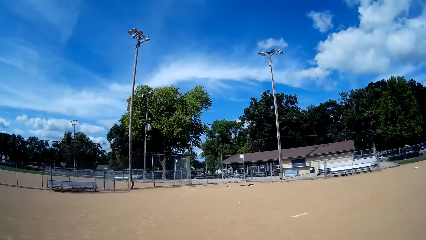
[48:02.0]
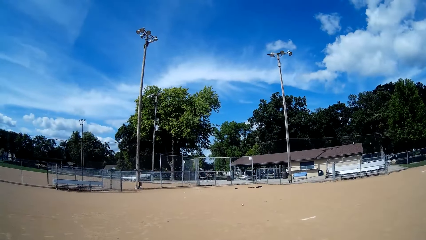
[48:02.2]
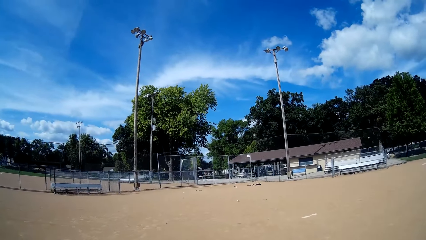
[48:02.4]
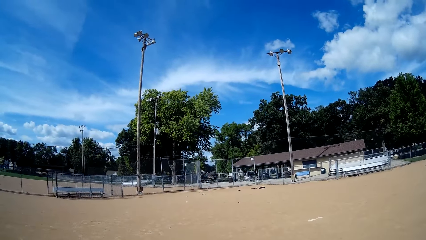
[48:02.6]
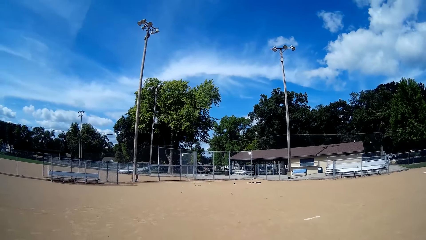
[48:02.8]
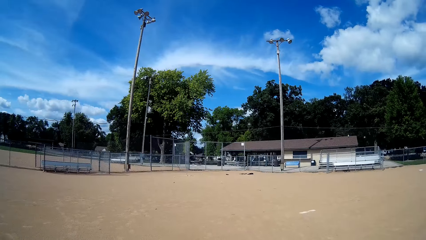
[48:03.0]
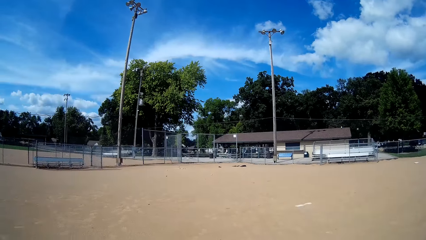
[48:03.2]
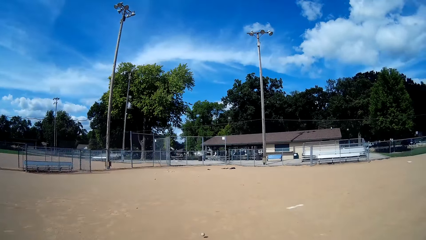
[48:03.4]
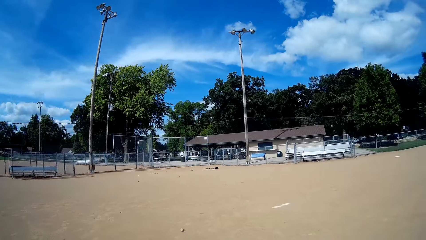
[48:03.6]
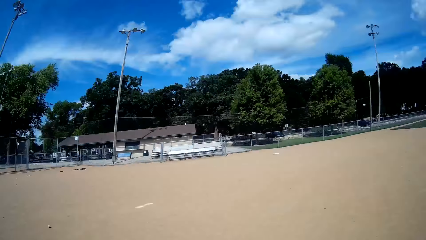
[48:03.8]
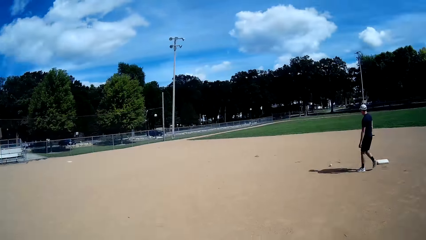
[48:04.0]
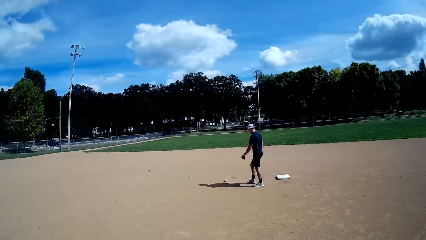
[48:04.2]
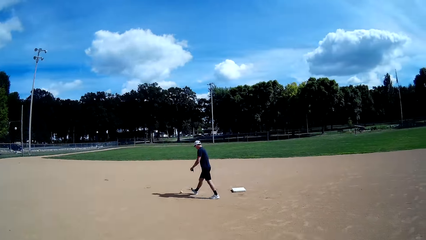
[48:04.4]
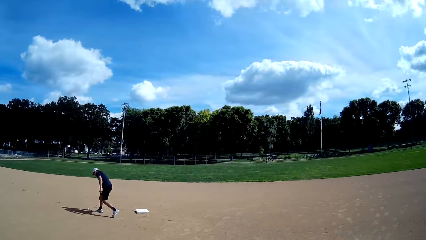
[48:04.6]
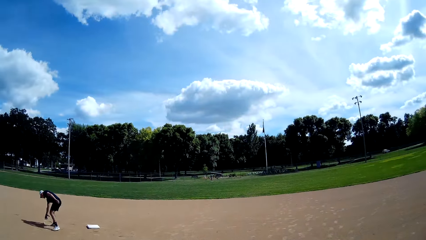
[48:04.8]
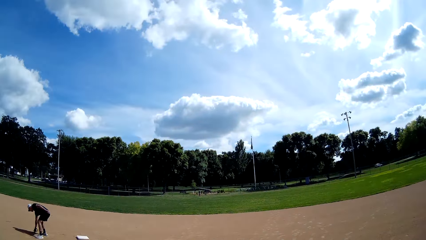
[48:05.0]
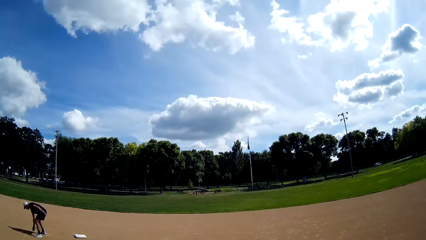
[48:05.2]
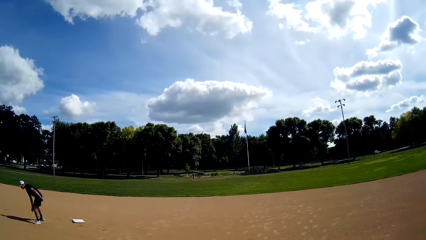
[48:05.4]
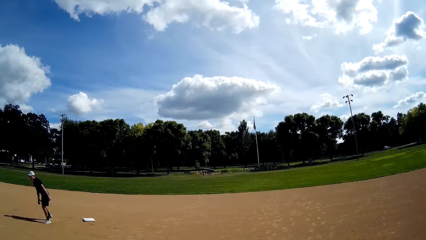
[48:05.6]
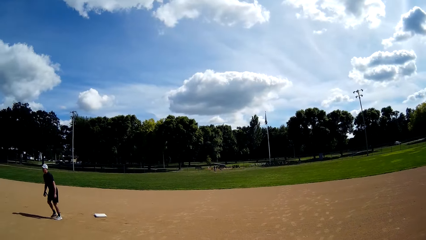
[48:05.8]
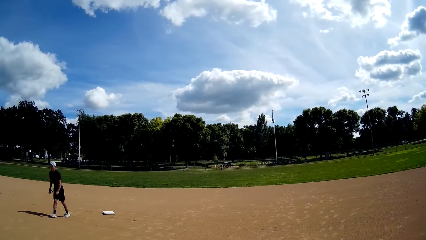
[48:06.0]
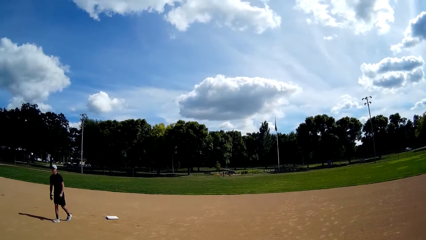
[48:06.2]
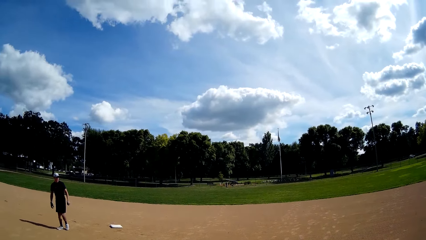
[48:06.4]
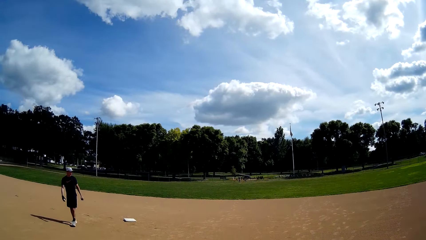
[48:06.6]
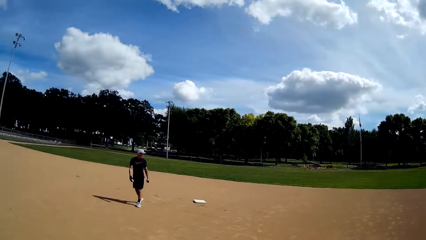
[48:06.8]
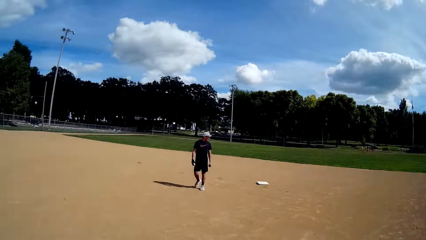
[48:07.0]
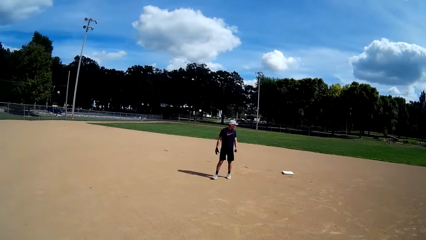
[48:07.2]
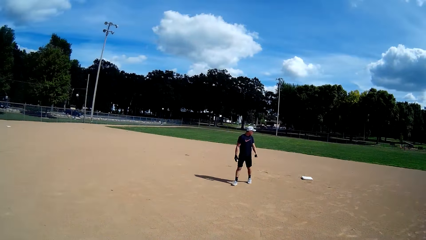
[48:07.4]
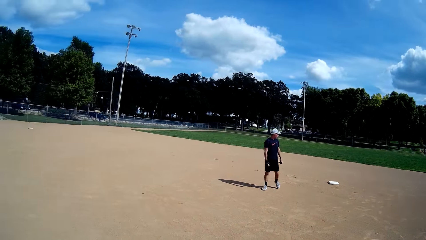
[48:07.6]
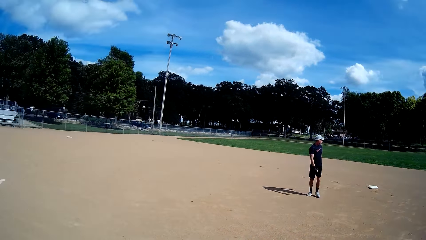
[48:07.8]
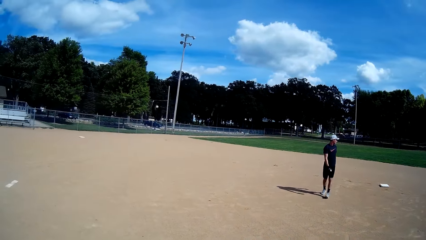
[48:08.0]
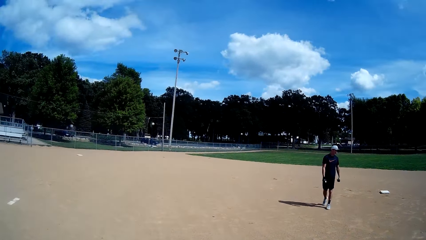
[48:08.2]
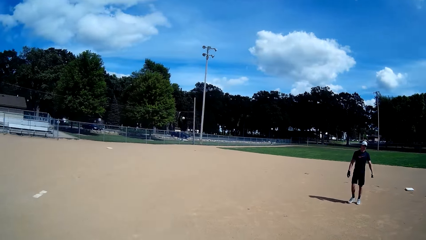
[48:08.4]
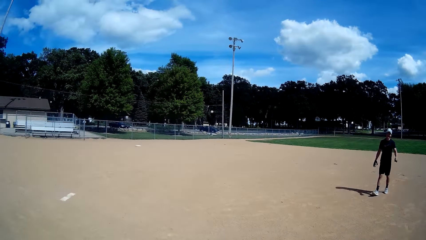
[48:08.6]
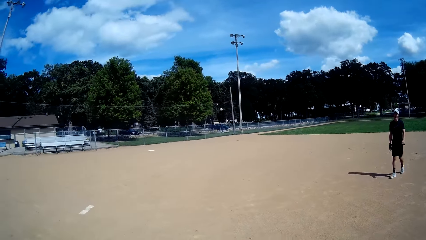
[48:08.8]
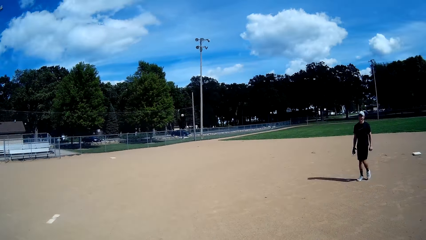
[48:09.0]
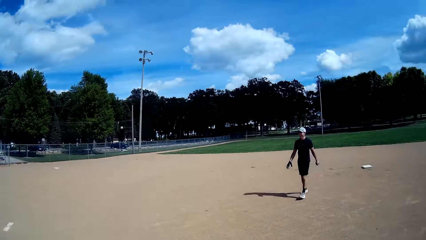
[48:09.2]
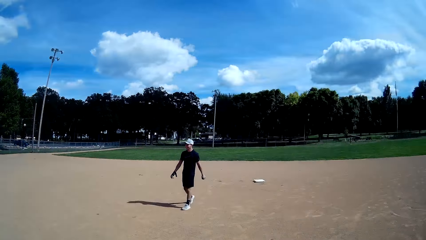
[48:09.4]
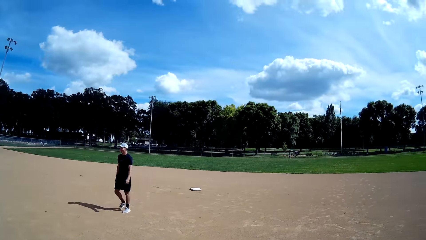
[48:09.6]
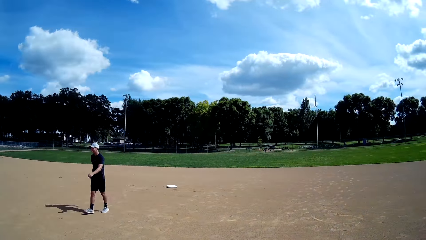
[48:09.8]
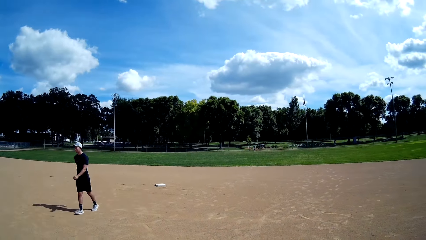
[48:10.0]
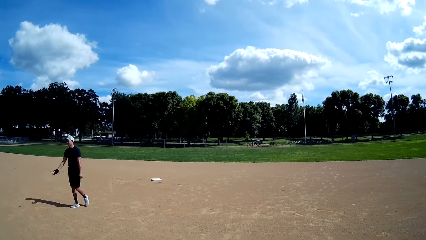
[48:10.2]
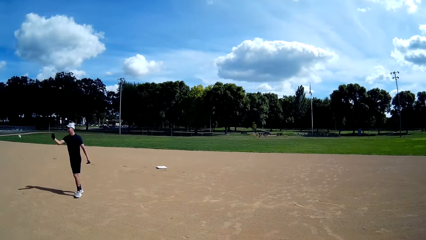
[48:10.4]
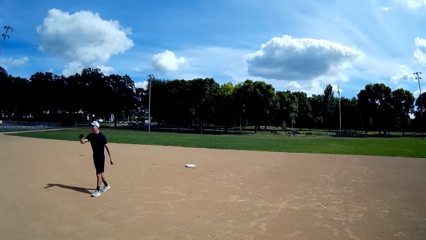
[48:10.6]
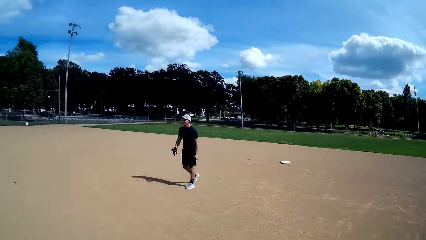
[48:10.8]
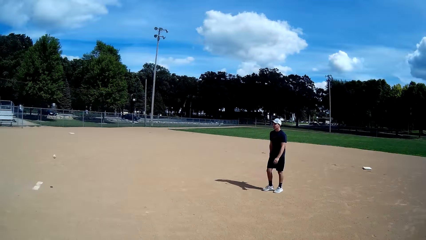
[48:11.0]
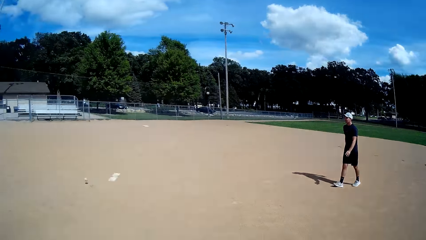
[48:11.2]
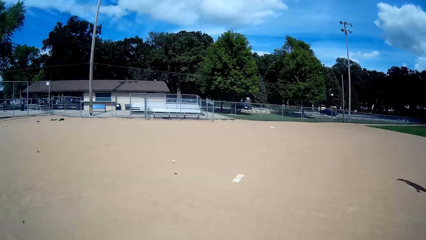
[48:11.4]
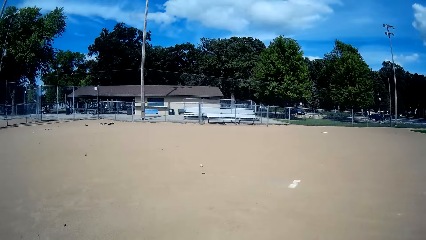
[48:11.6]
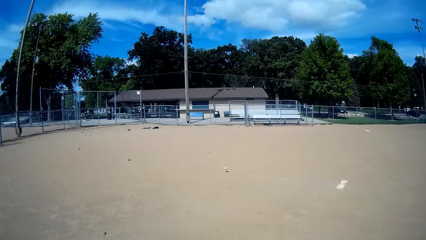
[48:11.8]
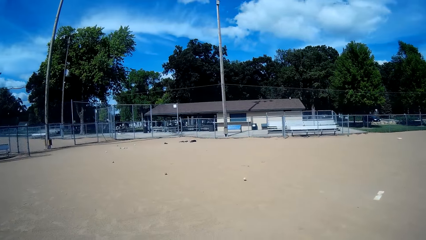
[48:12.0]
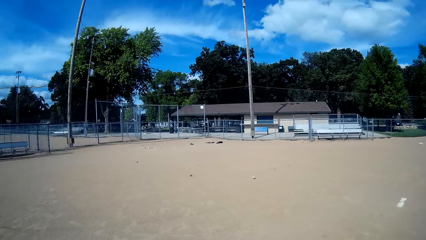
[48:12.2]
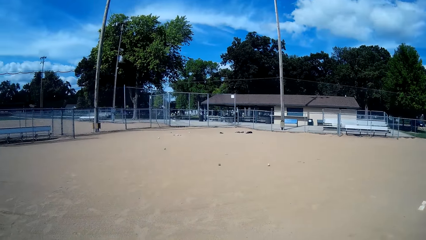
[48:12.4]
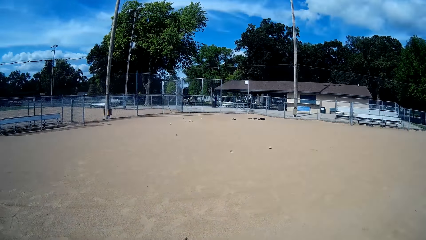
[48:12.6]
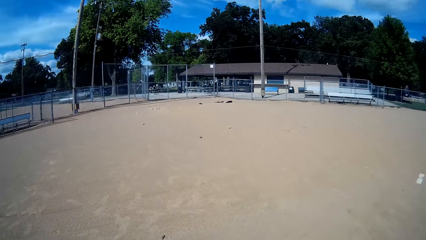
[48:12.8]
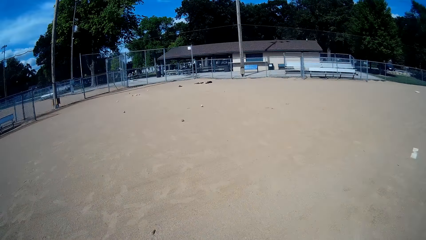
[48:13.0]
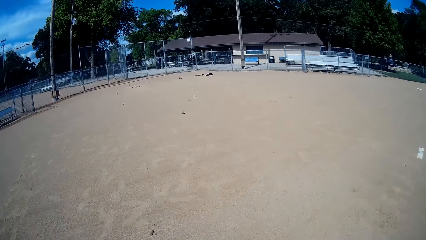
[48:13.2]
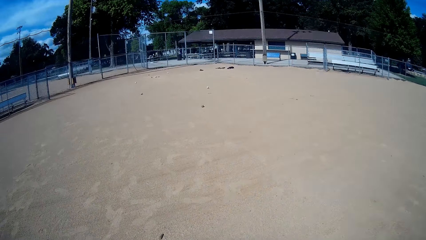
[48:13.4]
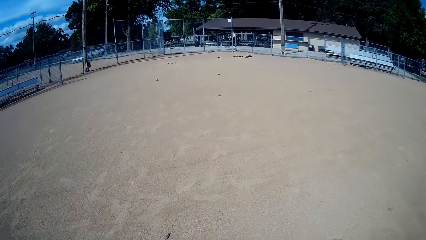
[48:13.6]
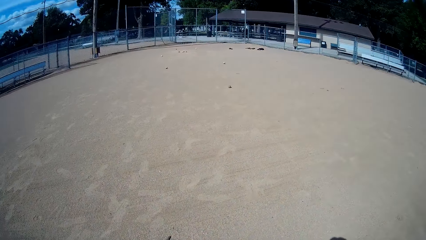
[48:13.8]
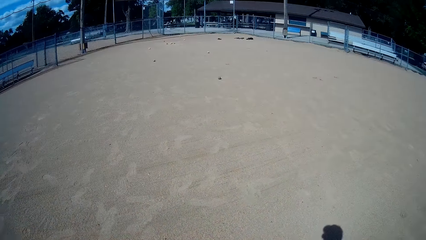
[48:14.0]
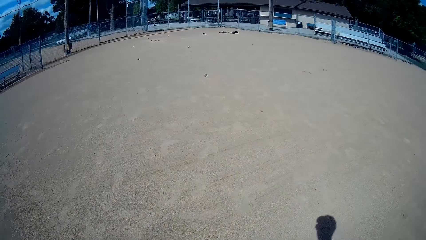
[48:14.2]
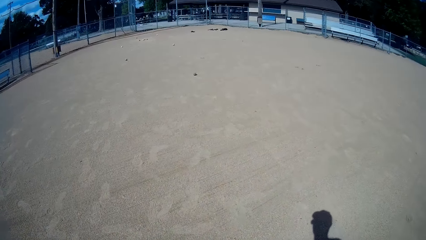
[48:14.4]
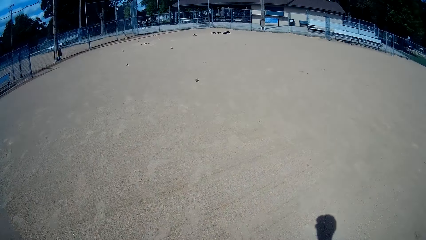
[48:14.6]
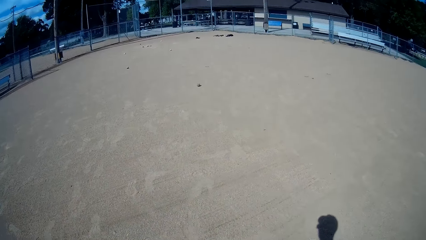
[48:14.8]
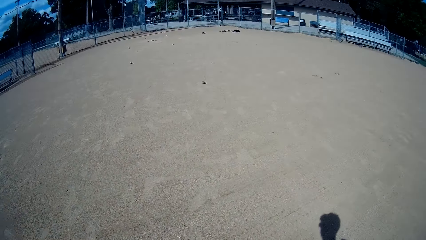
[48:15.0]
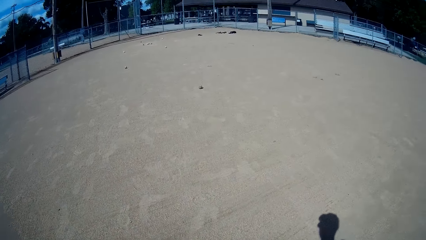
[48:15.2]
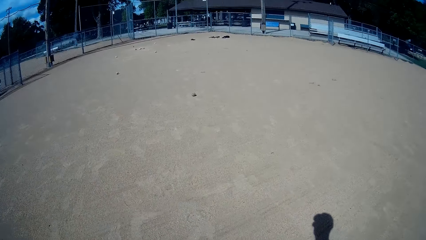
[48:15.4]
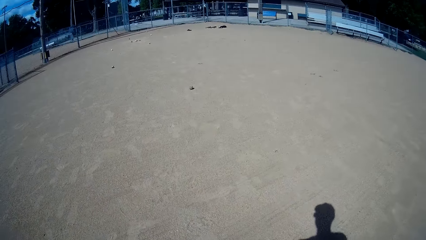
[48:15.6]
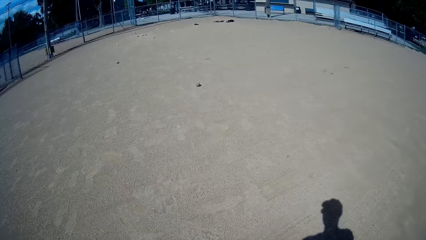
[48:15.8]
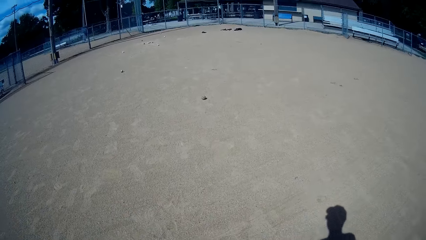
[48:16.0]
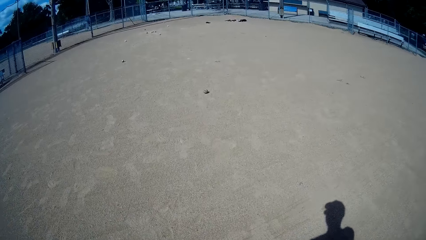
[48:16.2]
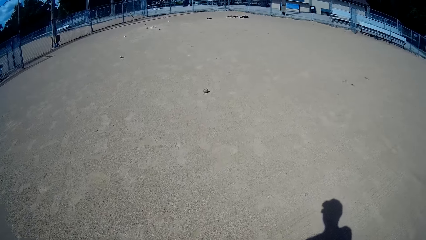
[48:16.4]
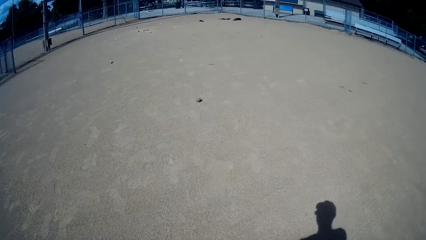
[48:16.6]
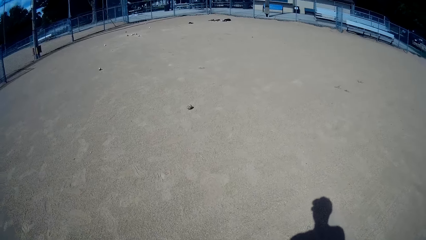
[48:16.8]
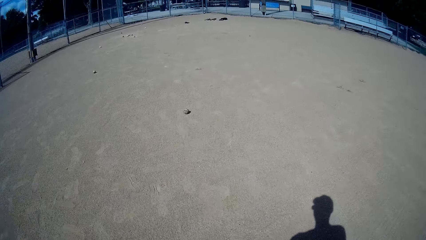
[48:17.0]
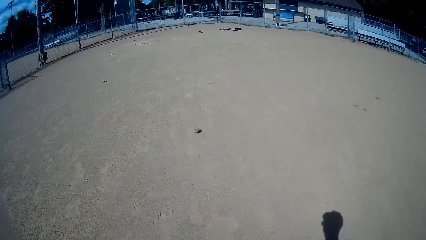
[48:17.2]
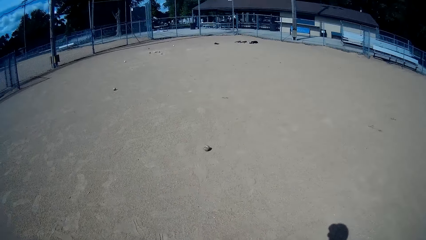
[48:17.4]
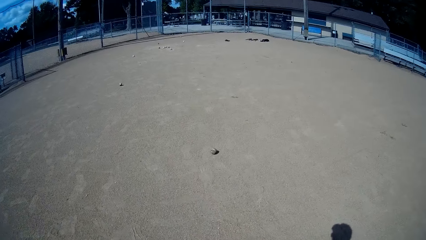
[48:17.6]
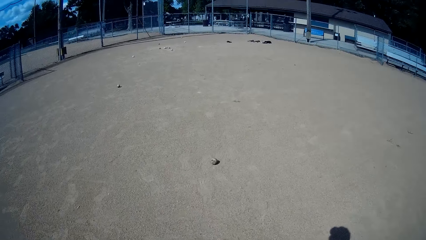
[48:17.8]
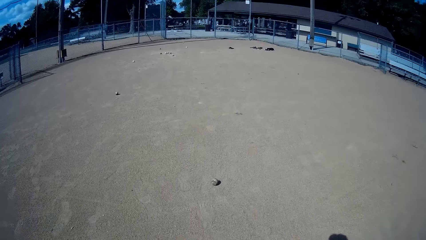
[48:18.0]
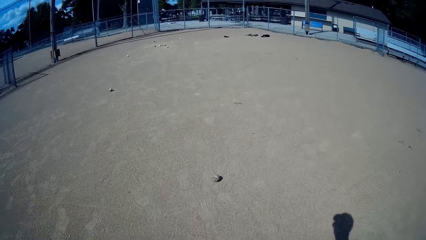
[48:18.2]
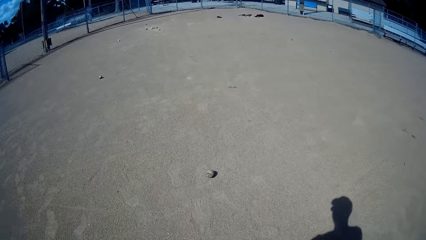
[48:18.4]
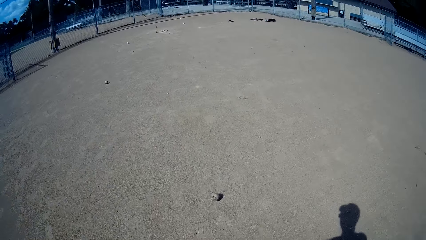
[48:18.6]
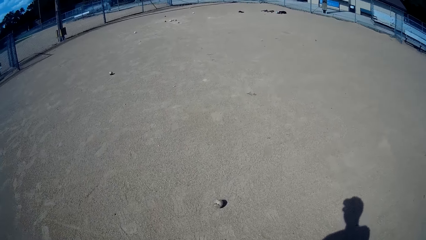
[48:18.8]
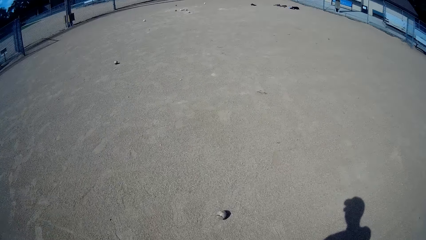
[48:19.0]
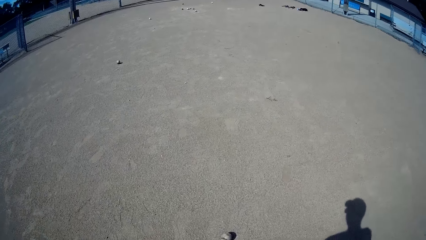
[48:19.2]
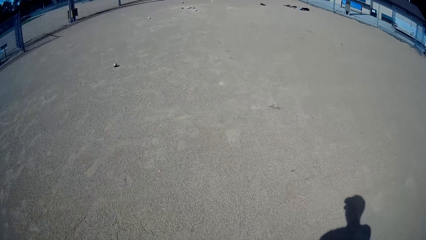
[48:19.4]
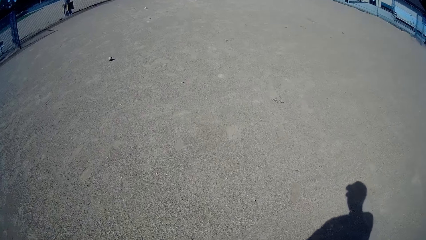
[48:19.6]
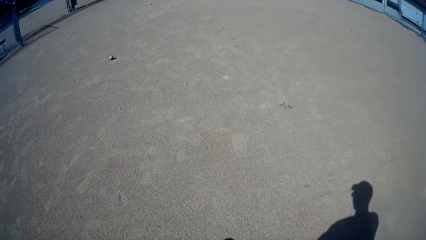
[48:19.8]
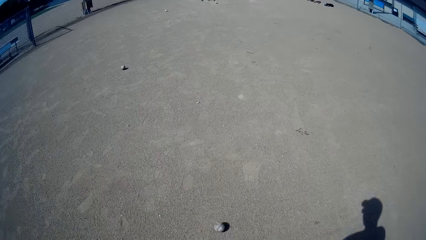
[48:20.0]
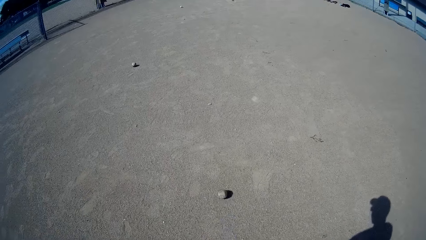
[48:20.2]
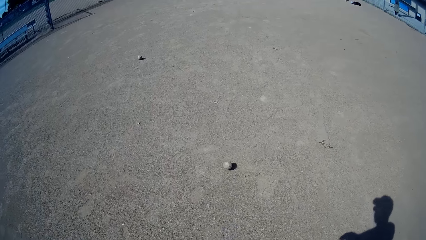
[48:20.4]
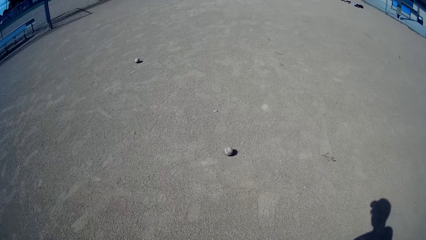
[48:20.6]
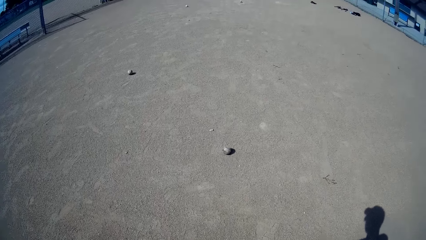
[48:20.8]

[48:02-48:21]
The camera wearer walks in the field. A man picks up the ball. The man carries the ball. The man throws the baseball to the ground. The camera wearer walks around the field.
